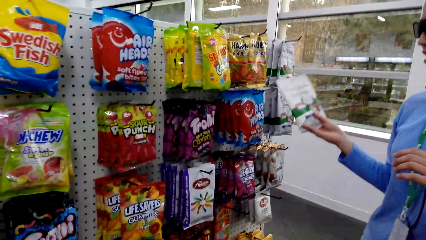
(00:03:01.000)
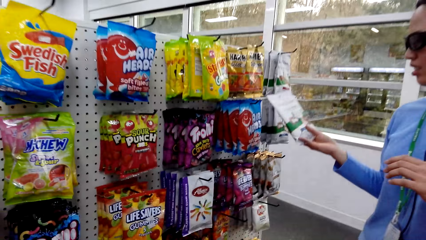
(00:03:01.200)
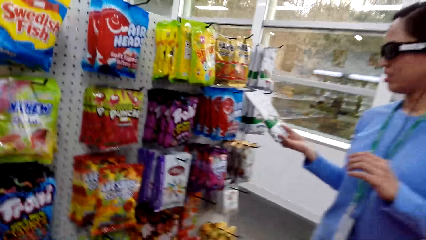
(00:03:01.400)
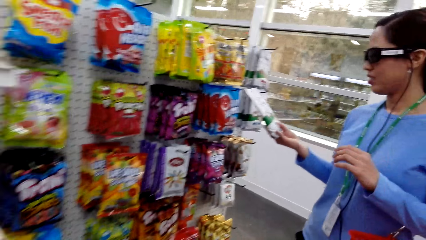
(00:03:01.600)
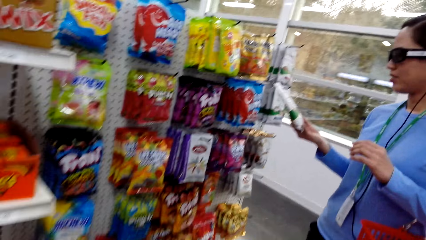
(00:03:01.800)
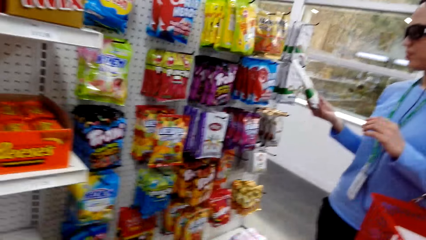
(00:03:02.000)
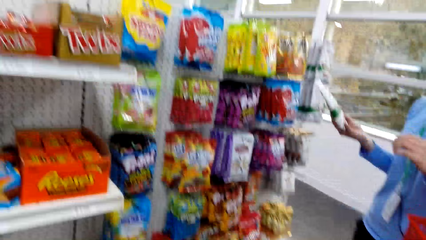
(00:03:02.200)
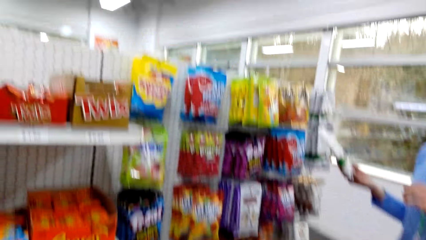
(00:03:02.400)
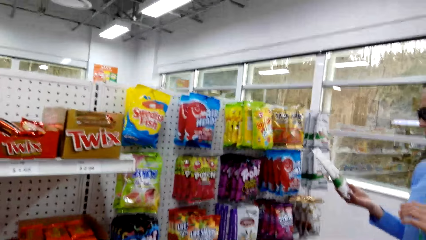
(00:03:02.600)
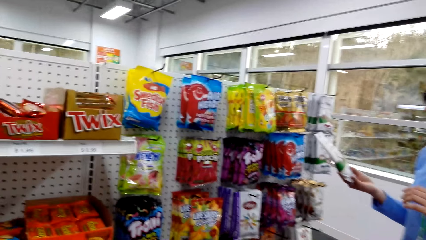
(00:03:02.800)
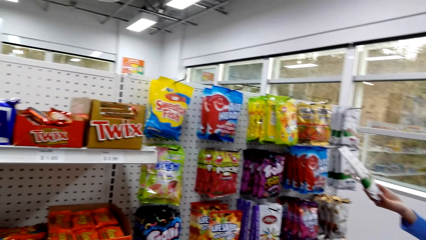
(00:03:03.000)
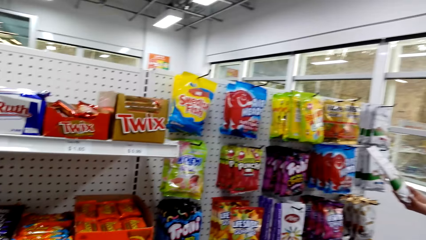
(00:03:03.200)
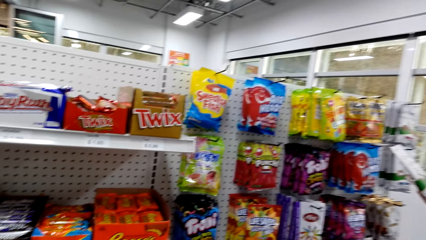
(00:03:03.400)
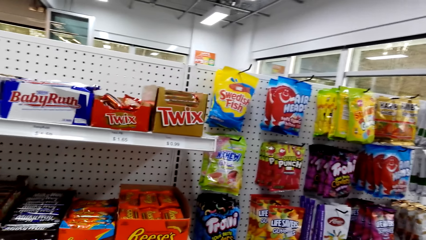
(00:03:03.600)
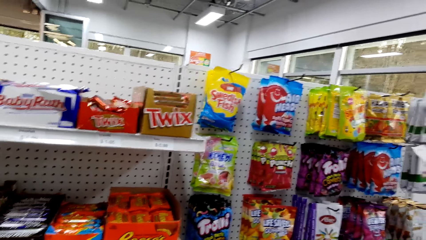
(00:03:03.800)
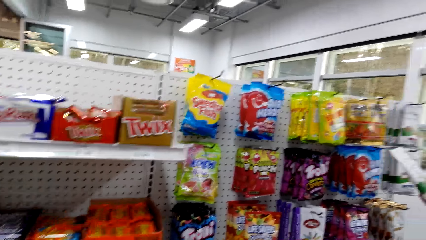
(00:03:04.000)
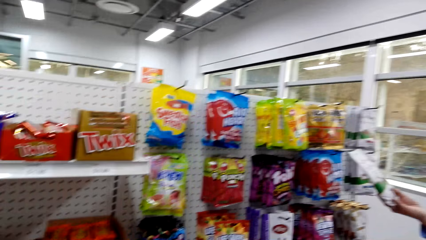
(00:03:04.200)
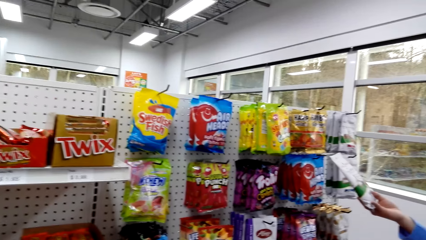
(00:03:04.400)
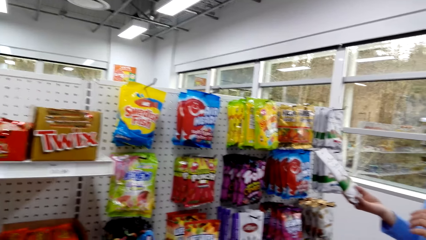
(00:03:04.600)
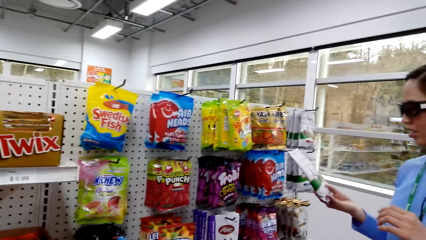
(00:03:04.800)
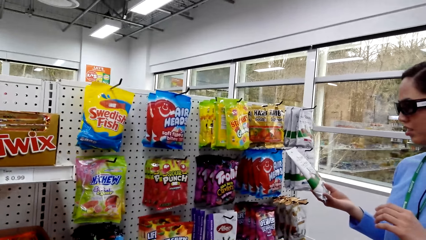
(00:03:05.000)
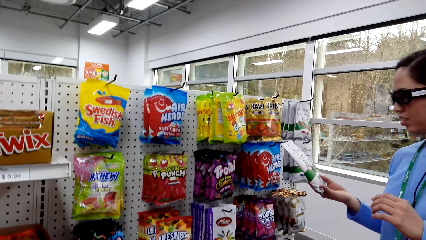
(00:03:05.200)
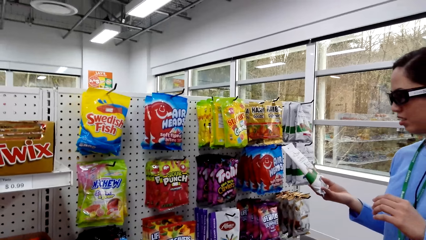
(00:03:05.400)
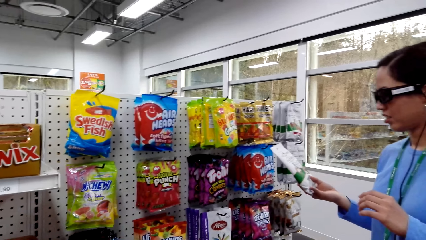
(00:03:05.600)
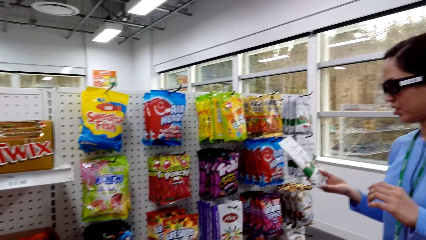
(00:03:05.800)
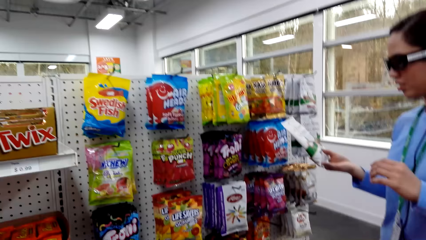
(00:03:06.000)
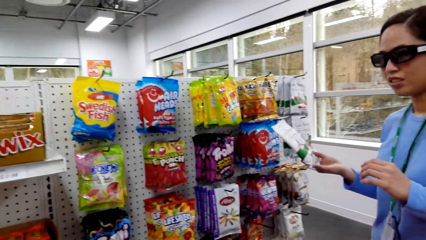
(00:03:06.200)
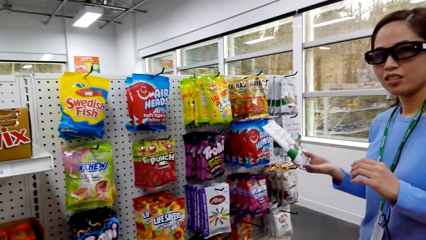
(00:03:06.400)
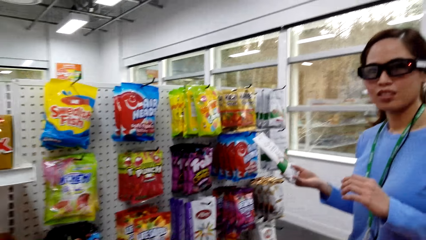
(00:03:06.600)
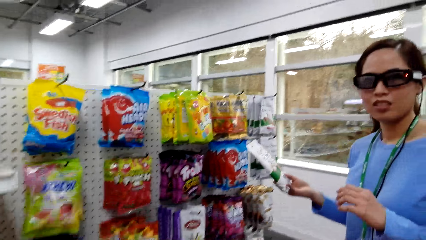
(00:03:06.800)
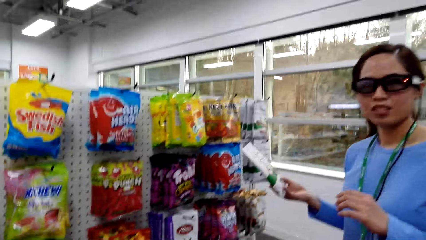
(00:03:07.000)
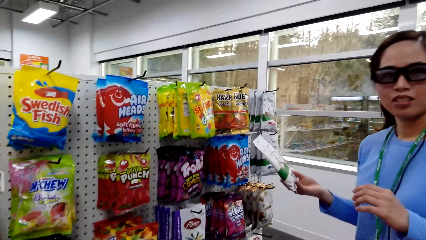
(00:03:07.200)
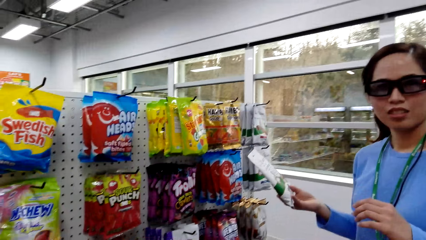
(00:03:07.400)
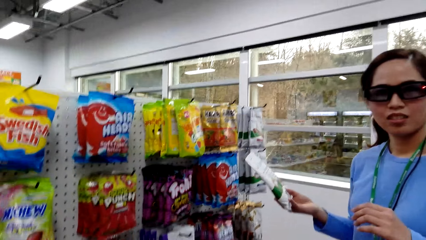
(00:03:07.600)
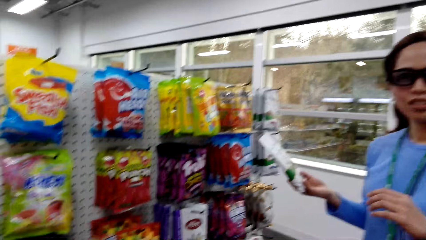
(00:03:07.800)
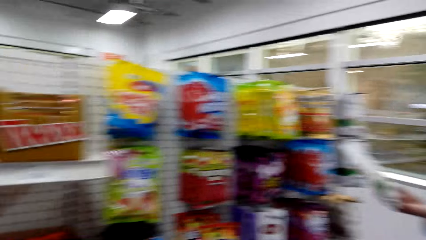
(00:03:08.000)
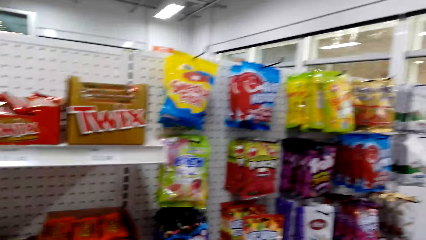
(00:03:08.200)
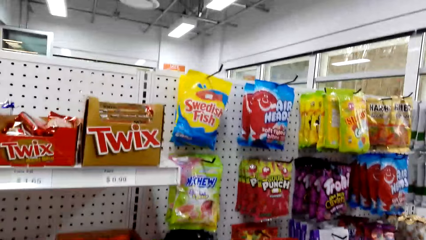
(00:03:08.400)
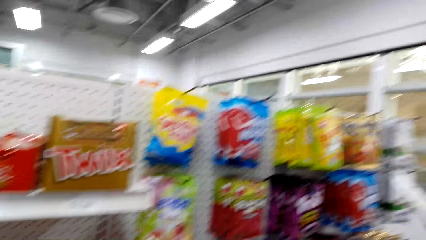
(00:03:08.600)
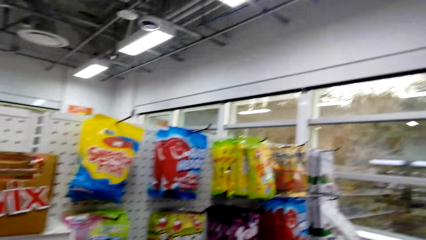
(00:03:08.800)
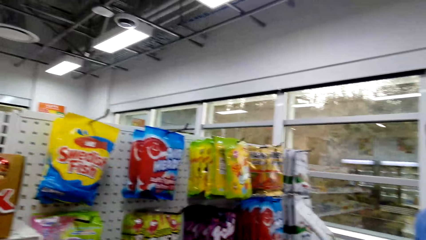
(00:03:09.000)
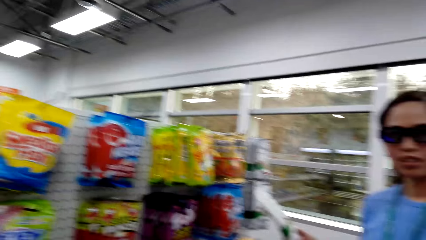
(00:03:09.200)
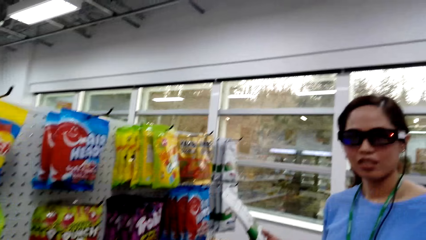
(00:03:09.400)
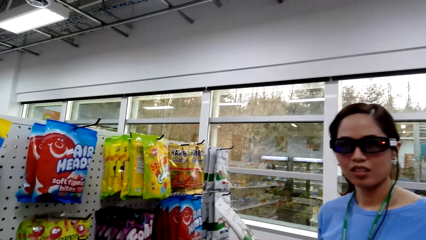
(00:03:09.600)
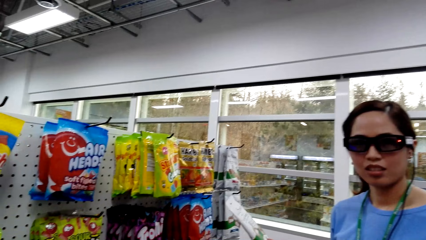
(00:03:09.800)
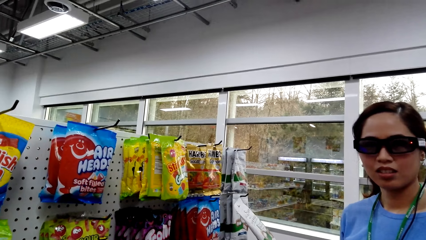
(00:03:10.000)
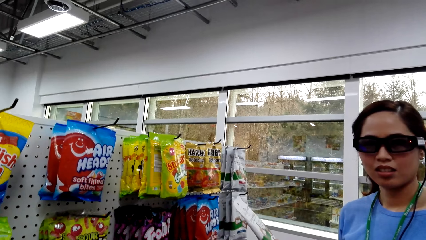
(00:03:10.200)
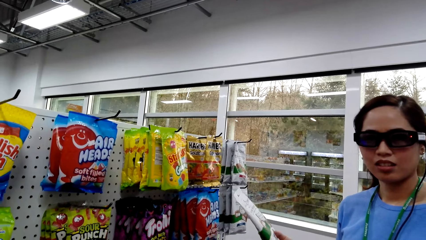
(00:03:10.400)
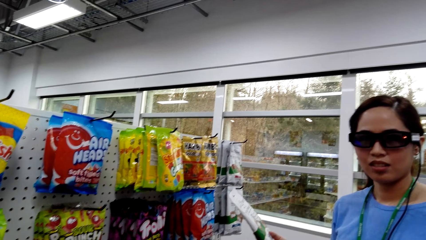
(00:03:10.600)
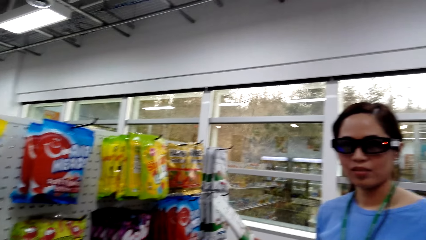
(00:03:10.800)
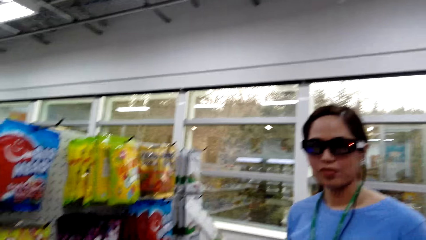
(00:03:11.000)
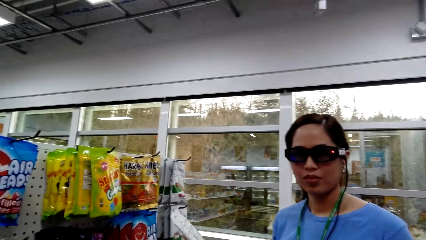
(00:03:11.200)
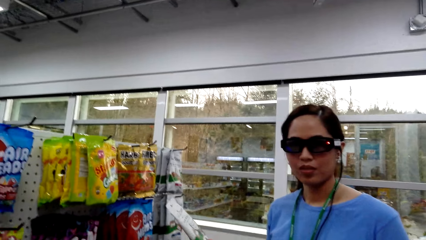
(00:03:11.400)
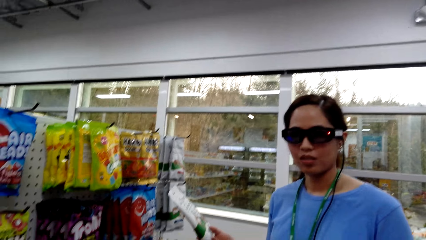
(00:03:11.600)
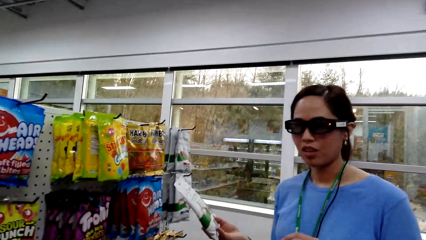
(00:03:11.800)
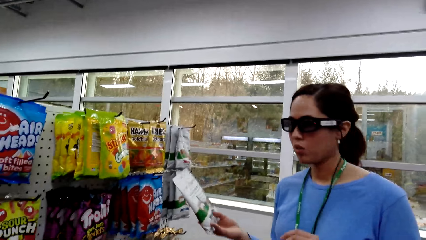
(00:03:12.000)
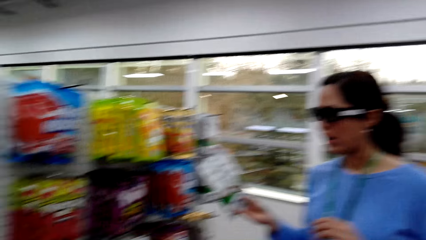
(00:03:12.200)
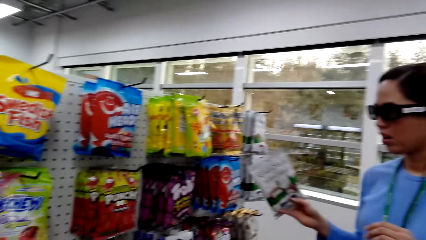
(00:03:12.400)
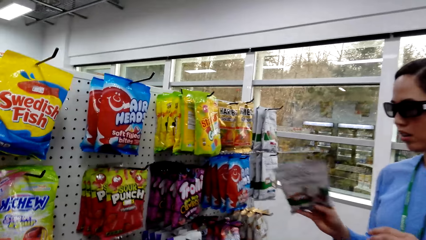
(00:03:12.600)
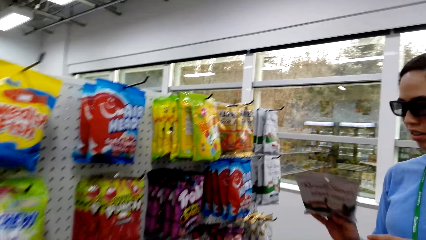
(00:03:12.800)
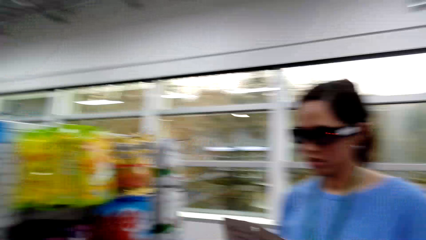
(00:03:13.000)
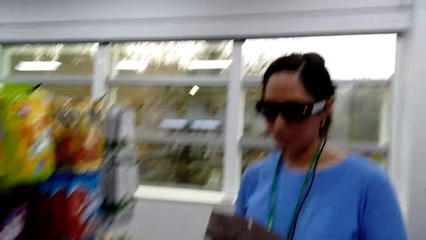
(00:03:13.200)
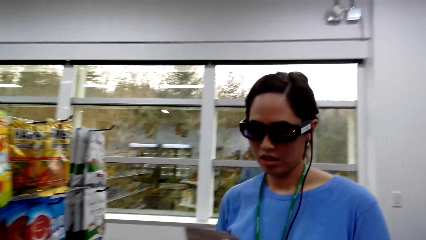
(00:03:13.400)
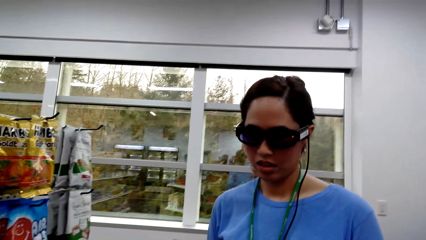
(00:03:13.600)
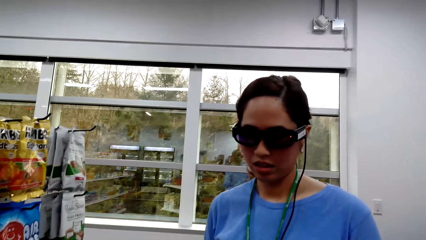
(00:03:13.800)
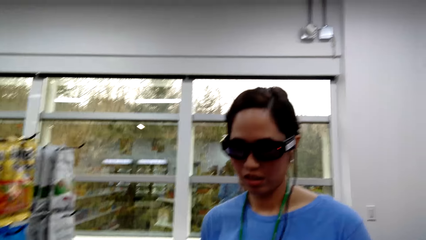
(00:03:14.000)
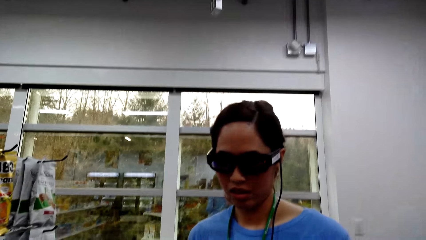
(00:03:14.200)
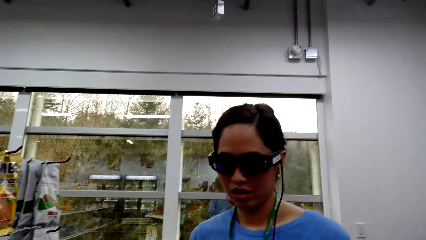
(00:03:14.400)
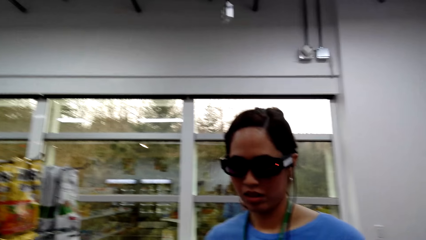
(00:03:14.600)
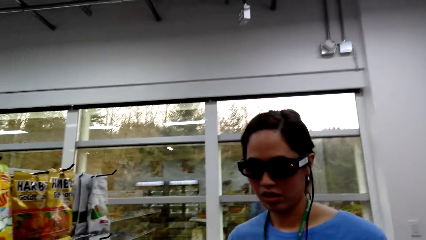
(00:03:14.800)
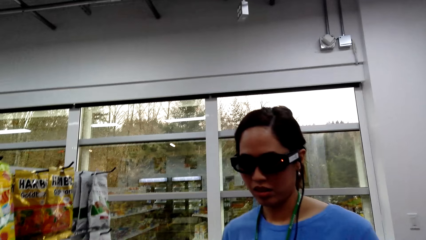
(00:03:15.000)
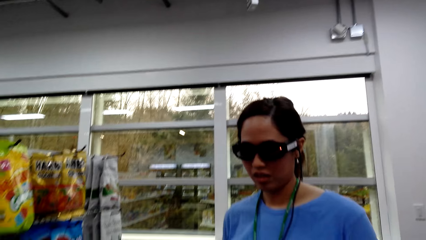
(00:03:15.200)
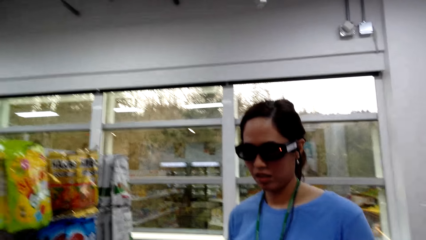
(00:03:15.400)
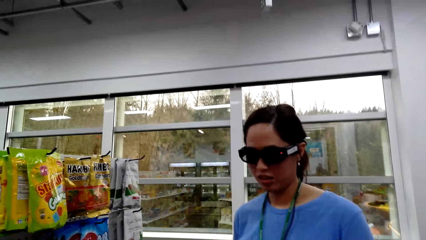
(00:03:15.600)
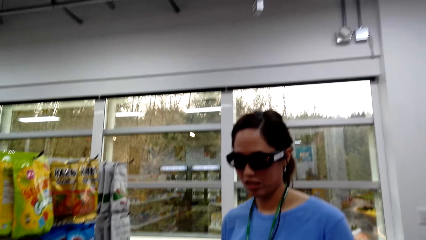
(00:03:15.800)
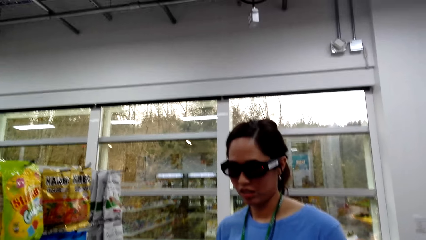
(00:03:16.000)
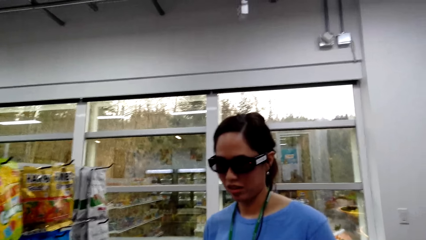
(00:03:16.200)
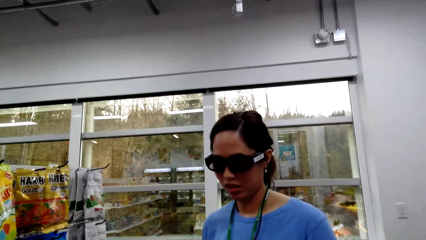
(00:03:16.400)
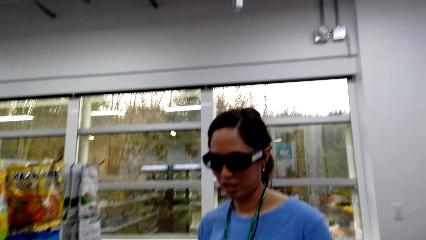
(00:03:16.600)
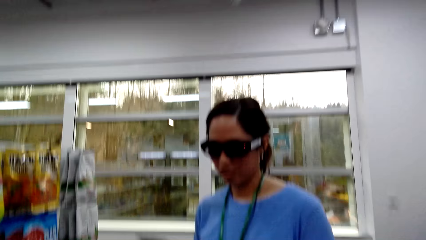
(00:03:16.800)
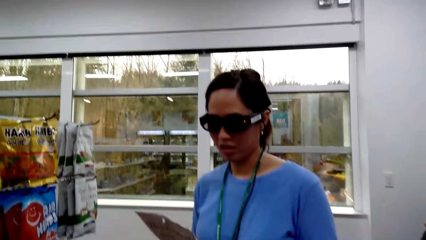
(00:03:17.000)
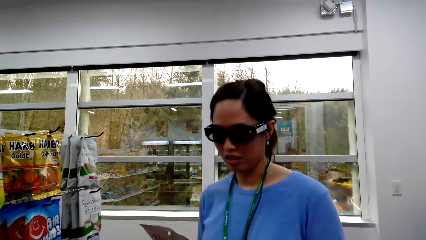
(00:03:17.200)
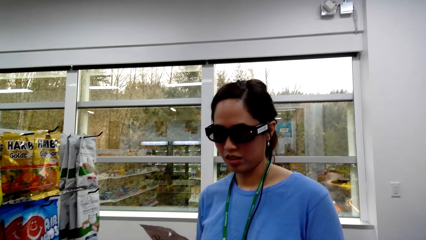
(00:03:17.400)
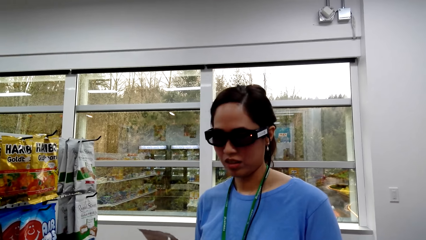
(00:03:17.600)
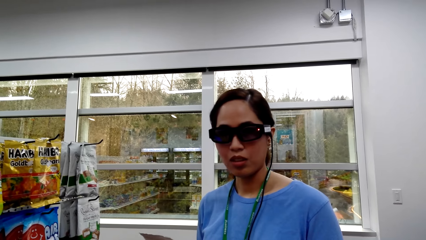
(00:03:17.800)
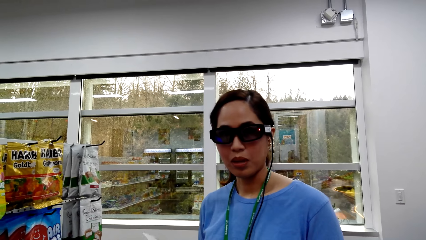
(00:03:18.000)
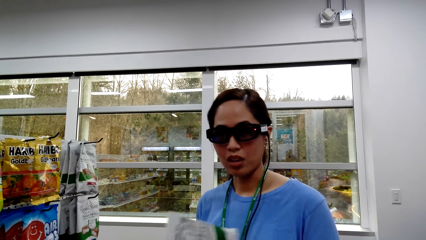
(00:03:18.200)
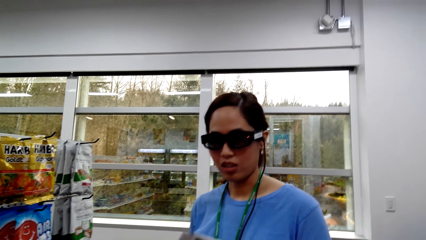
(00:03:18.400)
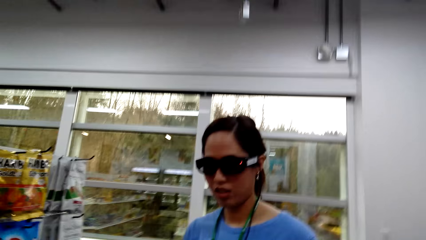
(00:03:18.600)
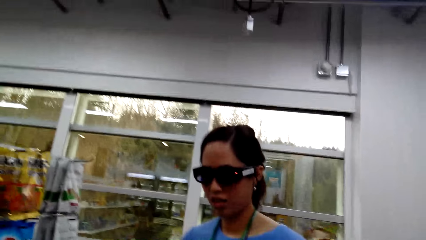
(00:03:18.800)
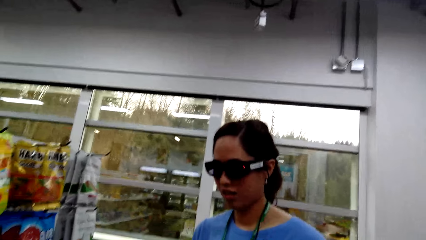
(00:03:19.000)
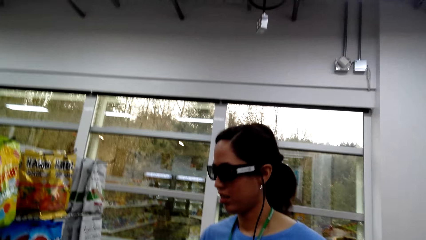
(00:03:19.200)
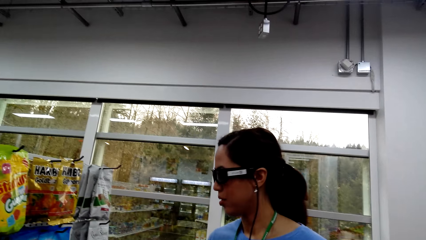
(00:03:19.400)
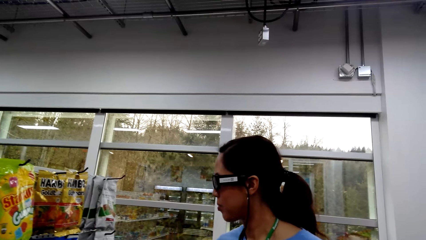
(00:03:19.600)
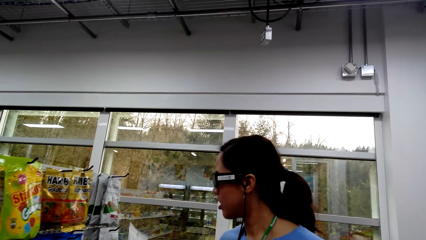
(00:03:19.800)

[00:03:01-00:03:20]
A woman holds the sachet. The camera wearer converses with the woman.
